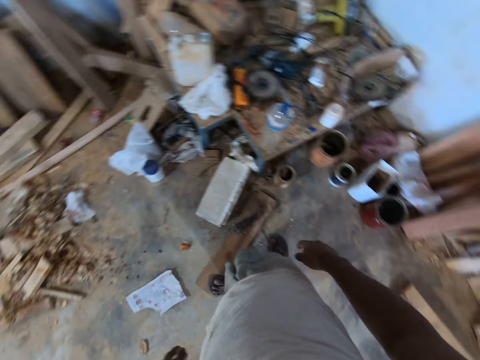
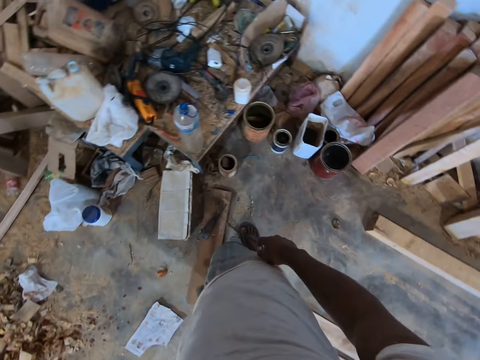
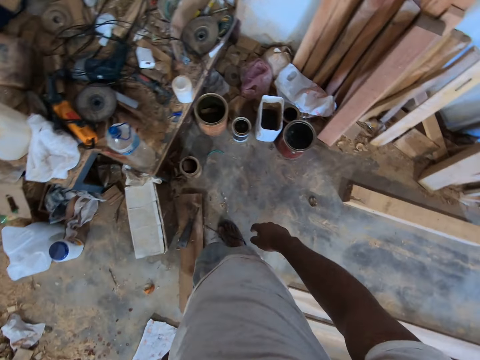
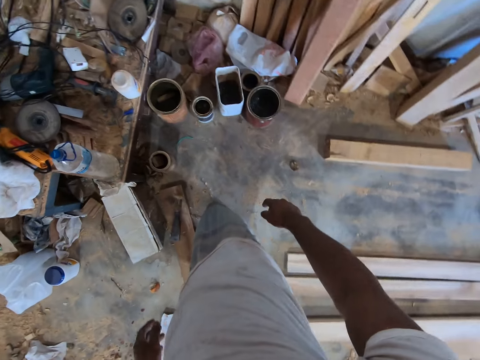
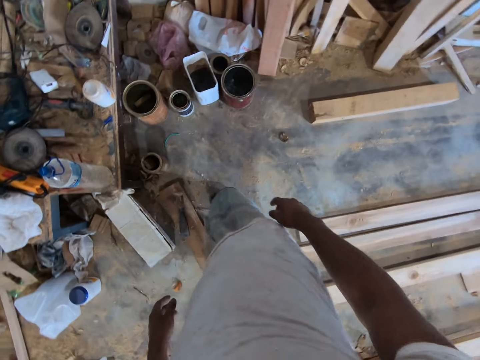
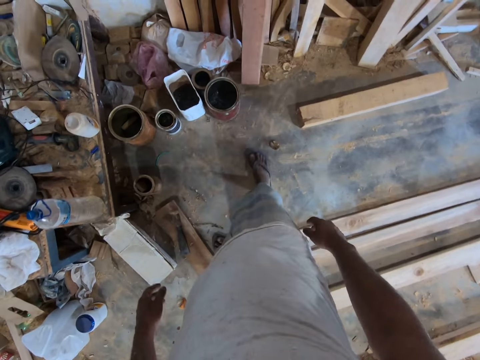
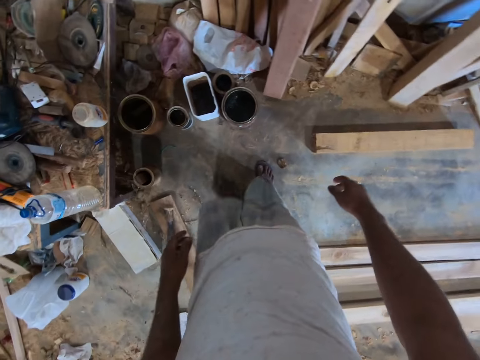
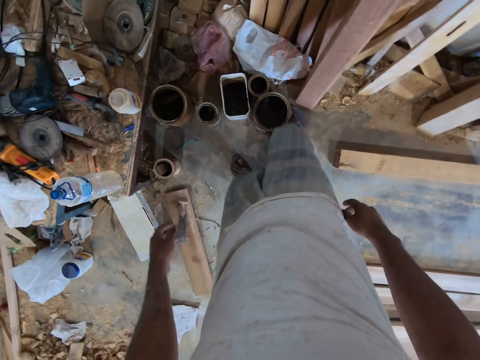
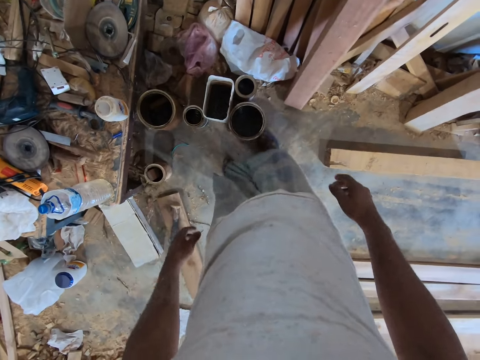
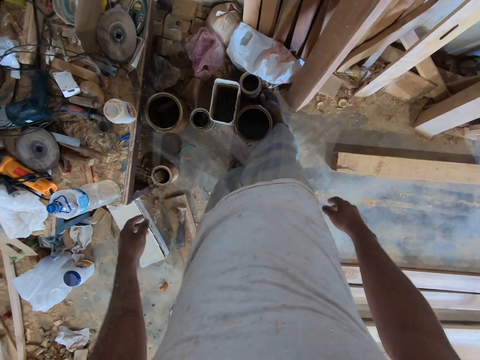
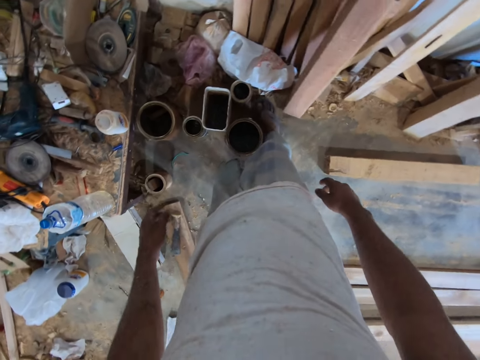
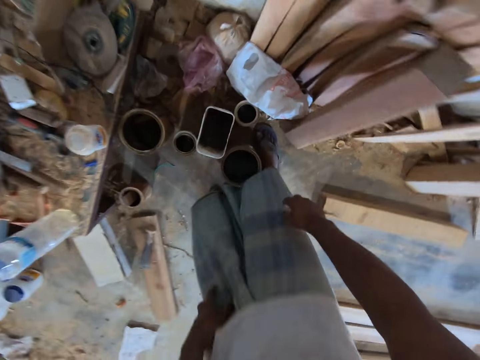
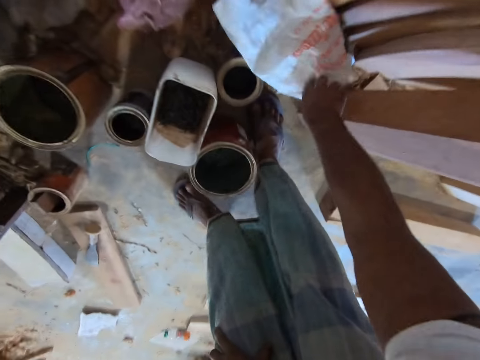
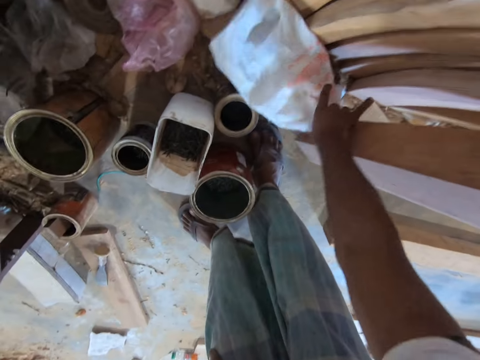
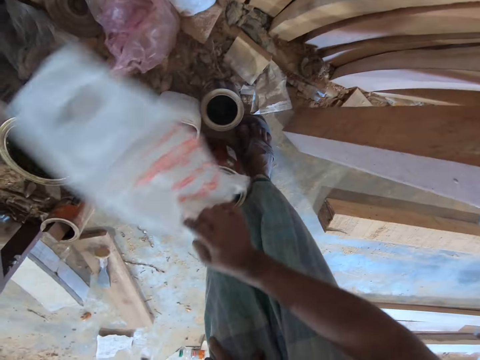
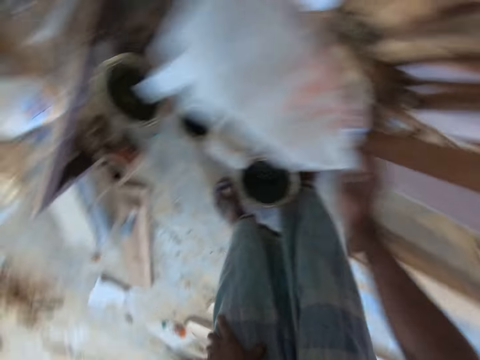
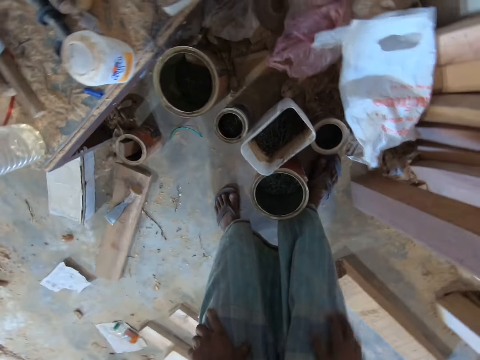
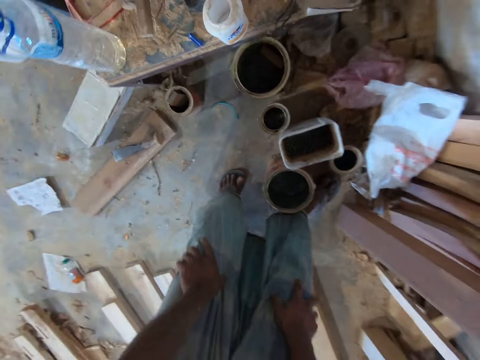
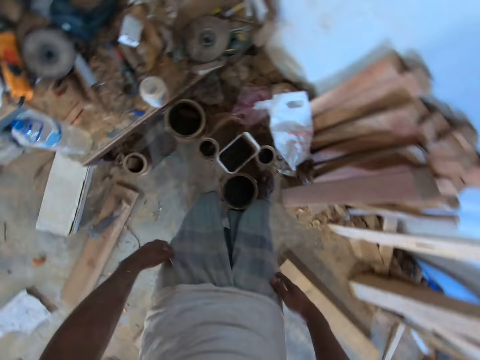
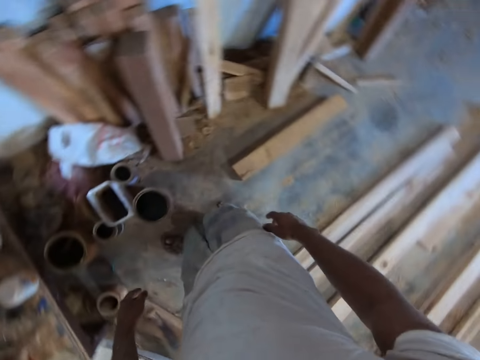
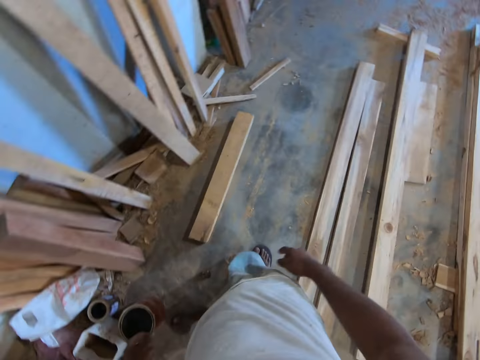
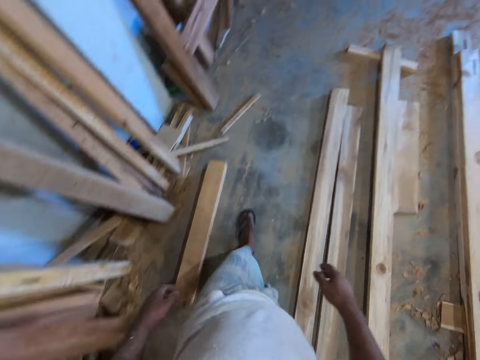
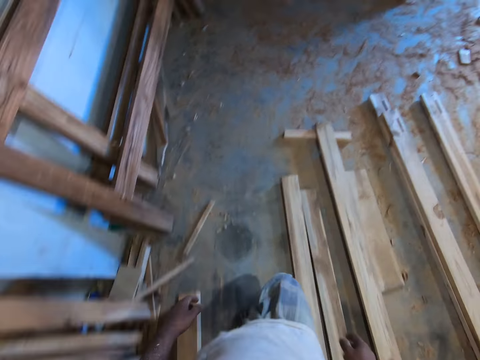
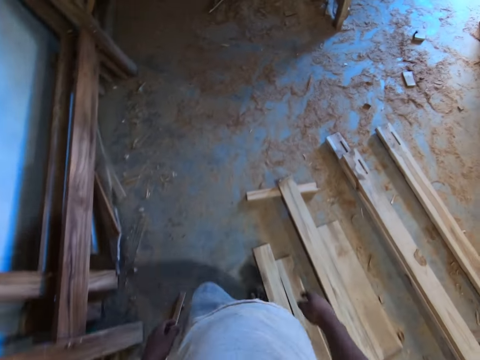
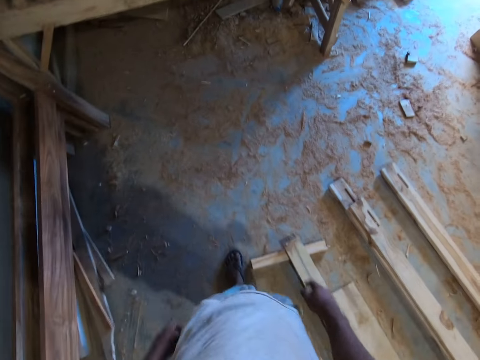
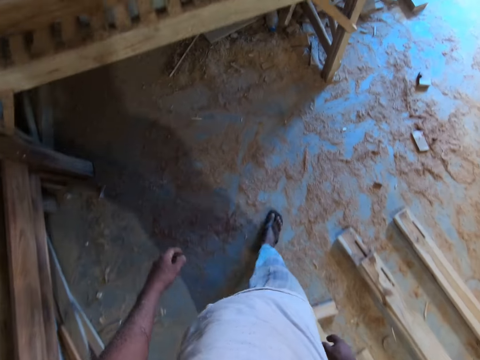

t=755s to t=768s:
The camera wearer searches. He moves some containers on the ground with his right leg. He picks up a nylon from the ground with his right hand. He drops the nylon on the ground with his right hand. He walks.

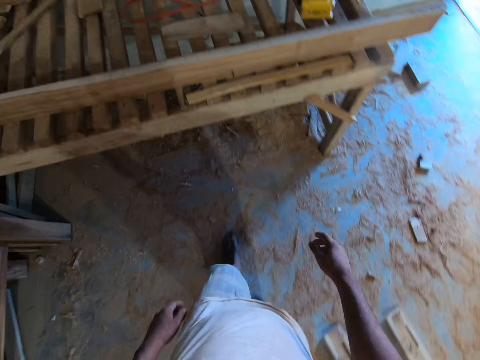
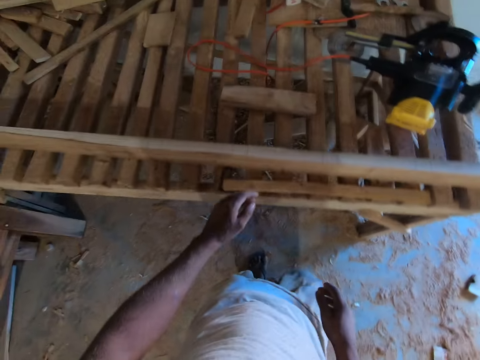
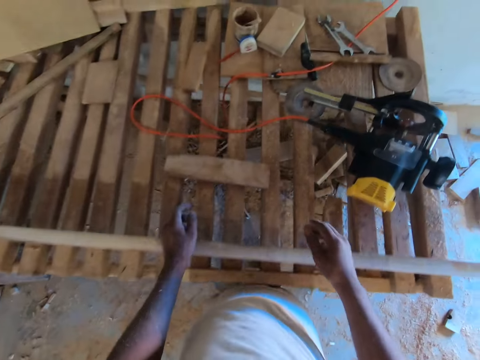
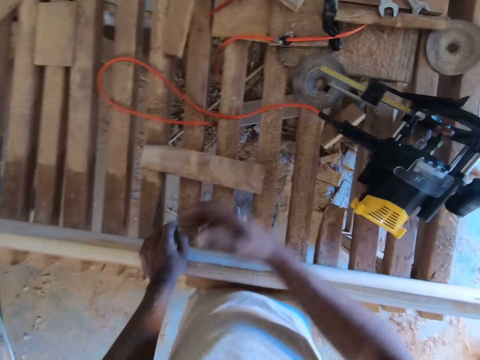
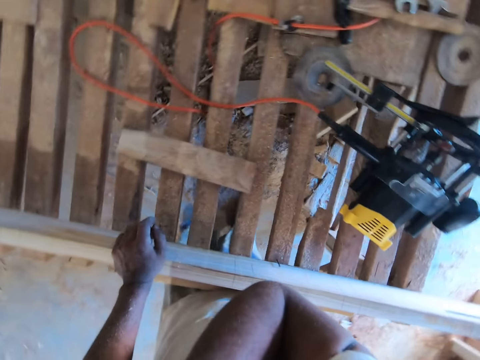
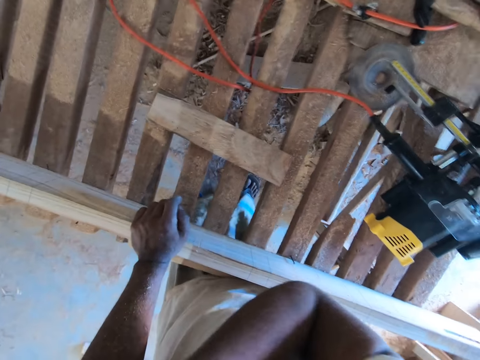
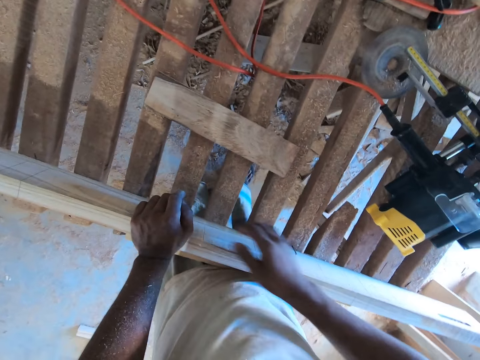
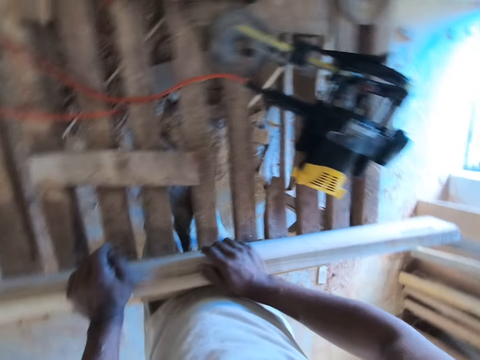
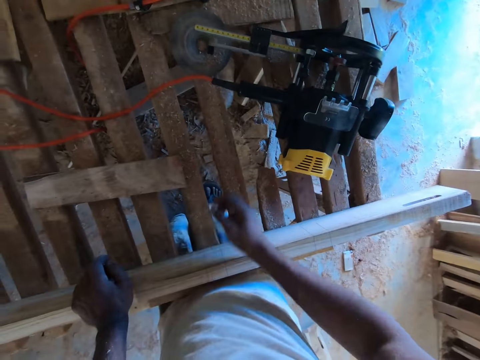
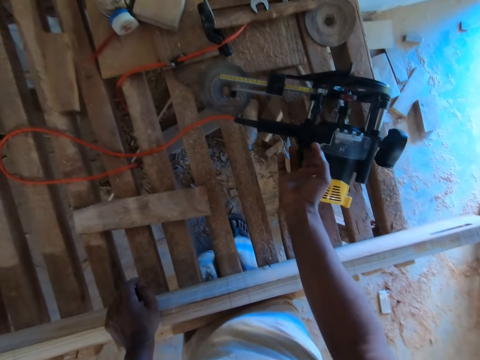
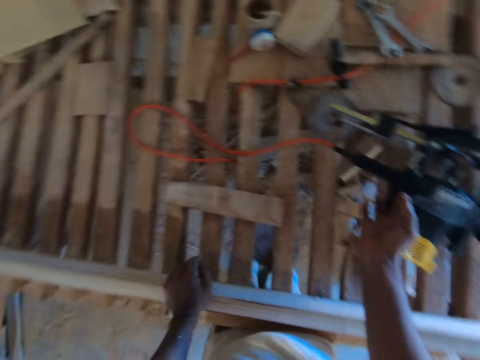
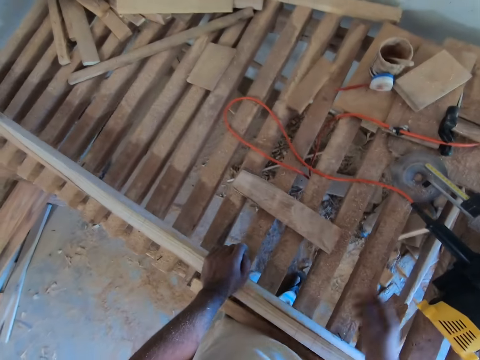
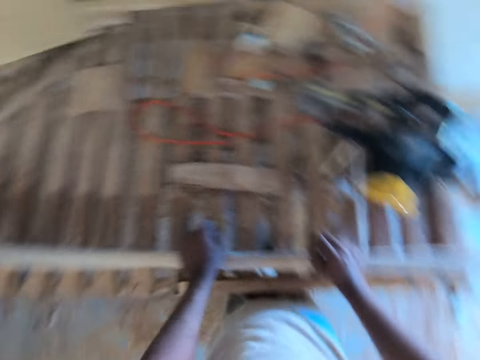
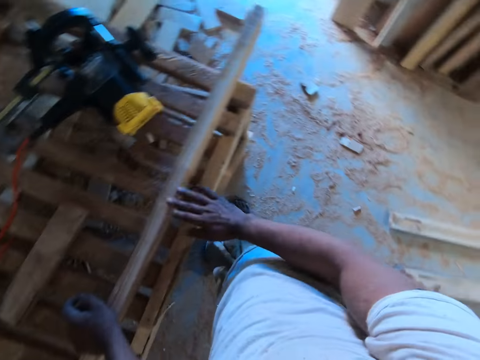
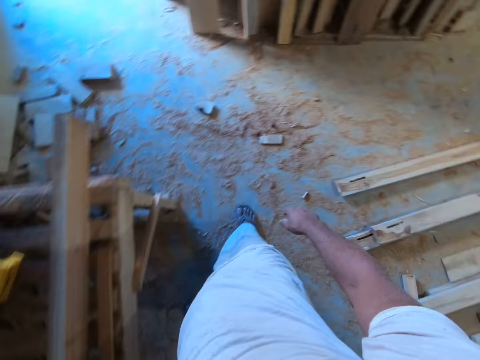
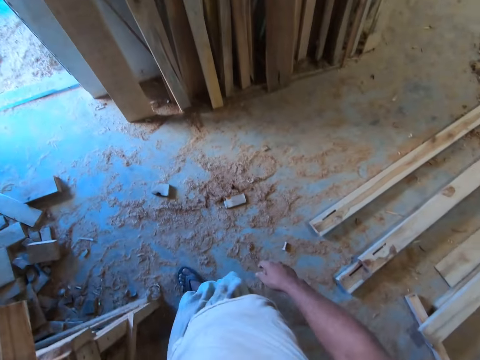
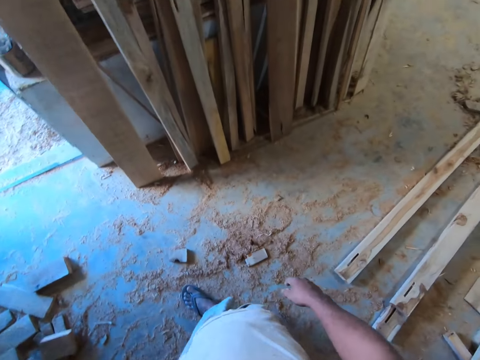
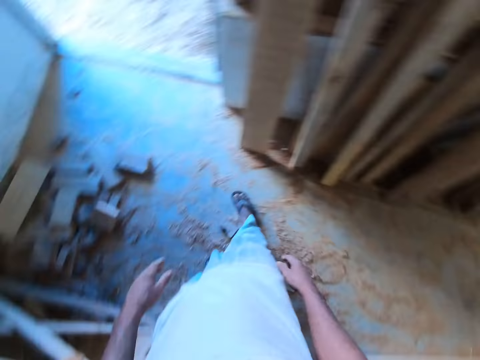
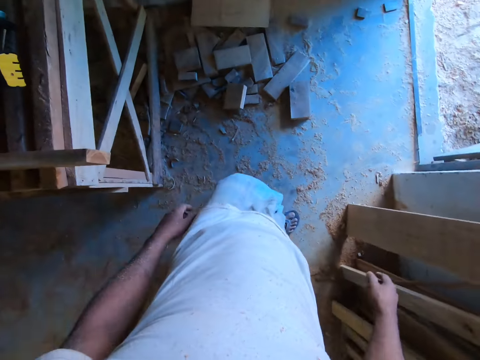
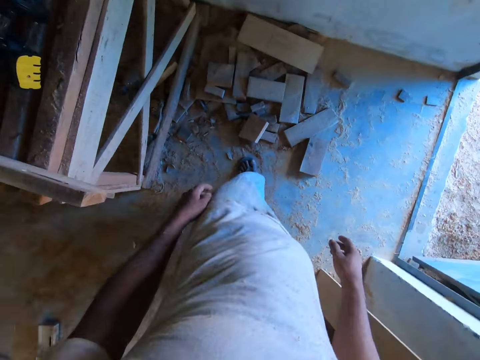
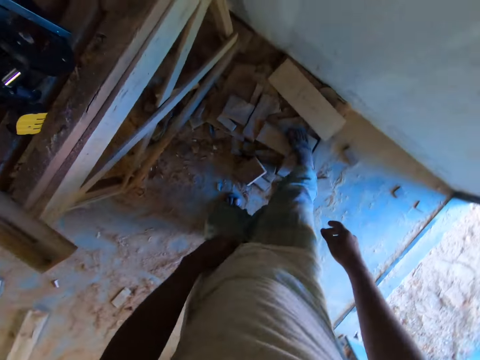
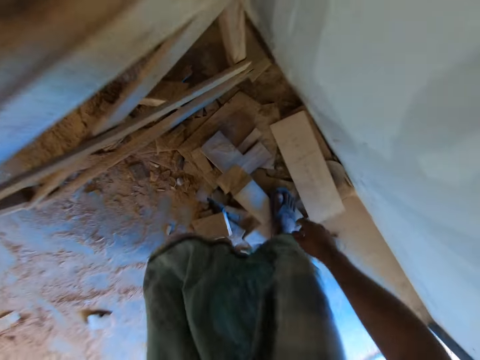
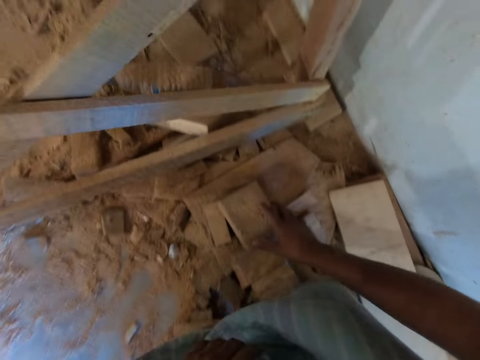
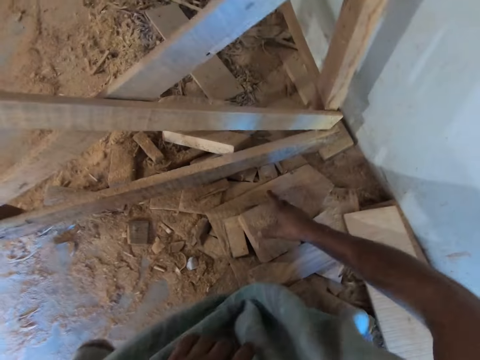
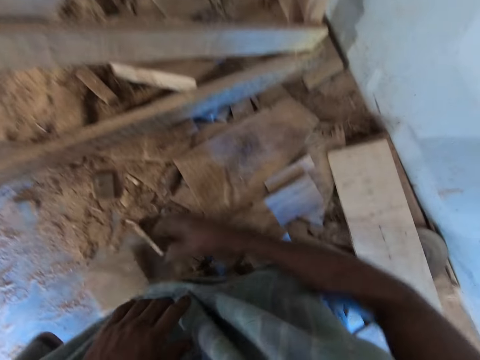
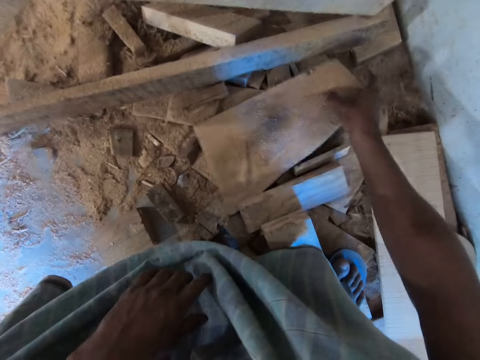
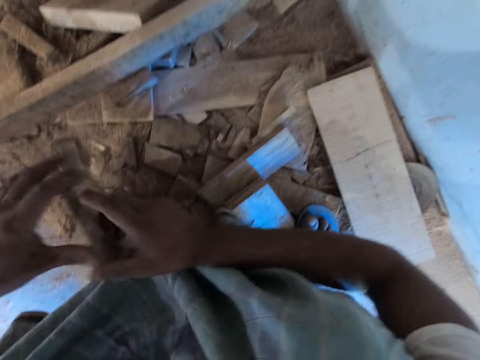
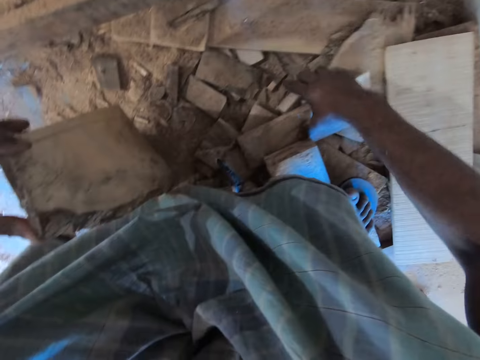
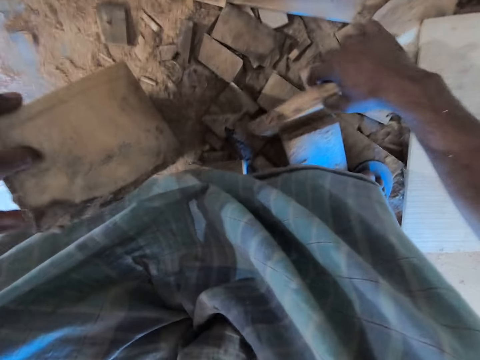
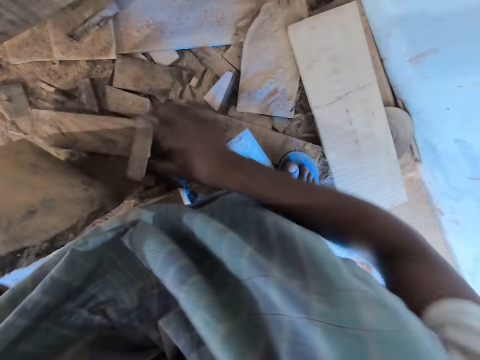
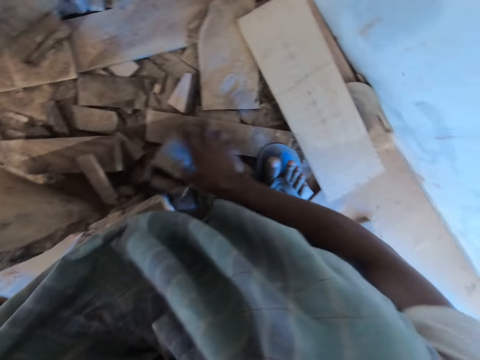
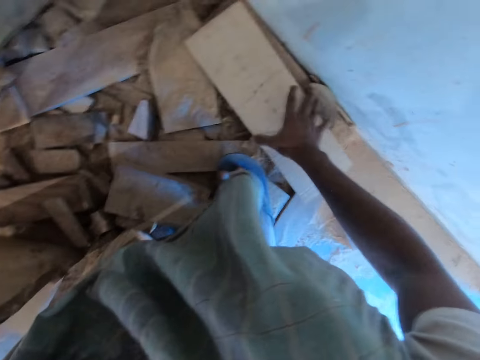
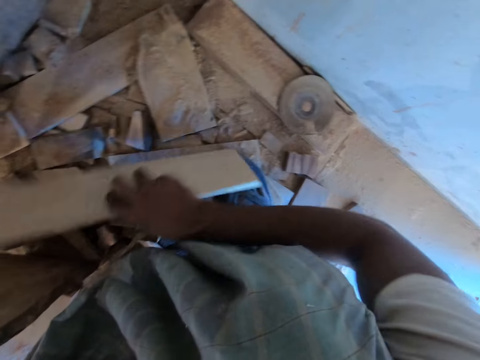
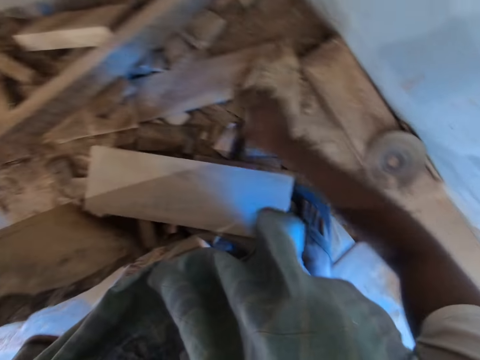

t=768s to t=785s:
The camera wearer touches the piece of wood on the platform with his left hand. He touches the piece of wood on the platform with both hands. He touches the wood planer machine on the platform with his right hand. He searches. He moves some pieces of wood on the ground with his right hand. He passes a piece of wood from his right hand to his left hand. He moves the pieces of wood on the ground with his right hand.
